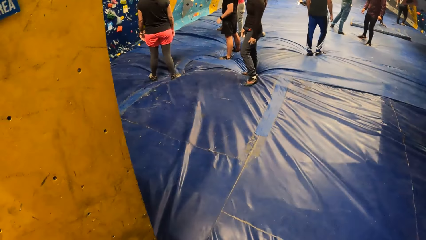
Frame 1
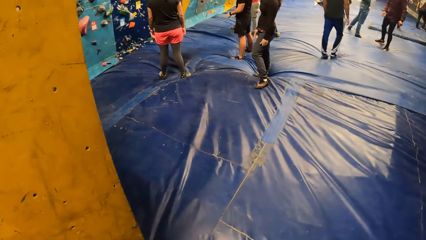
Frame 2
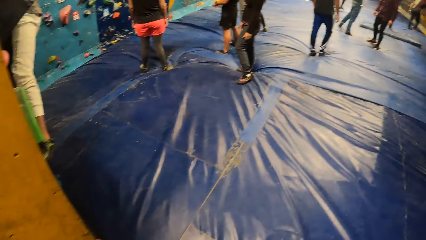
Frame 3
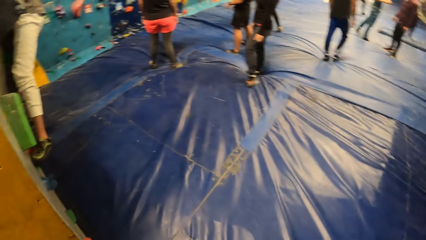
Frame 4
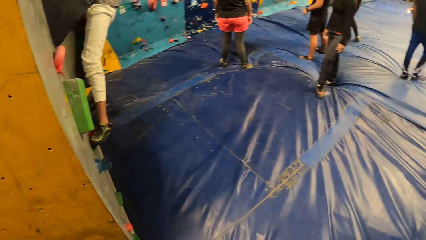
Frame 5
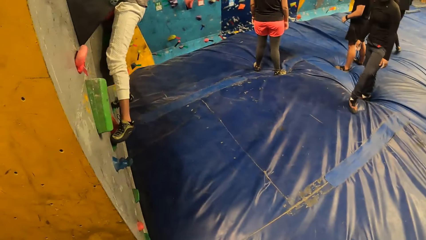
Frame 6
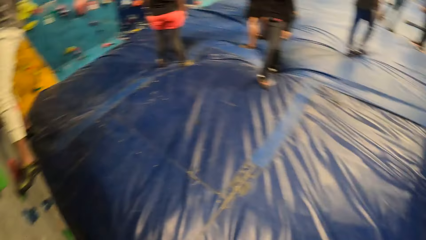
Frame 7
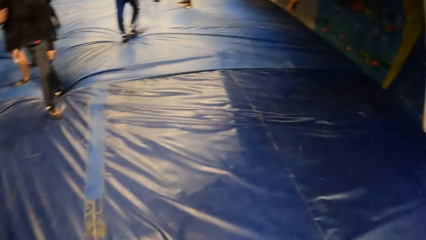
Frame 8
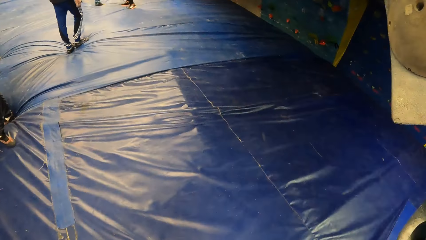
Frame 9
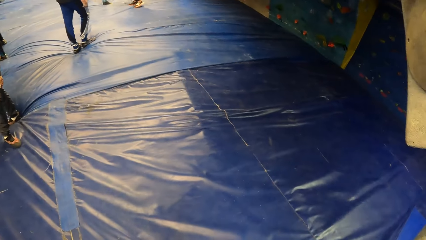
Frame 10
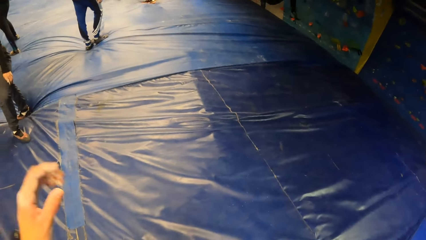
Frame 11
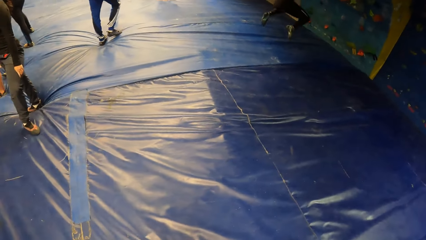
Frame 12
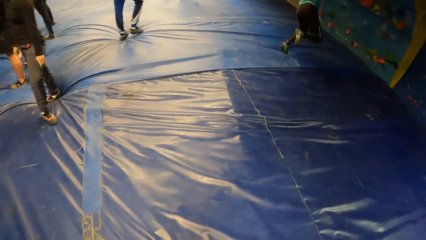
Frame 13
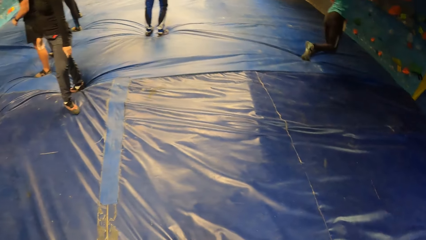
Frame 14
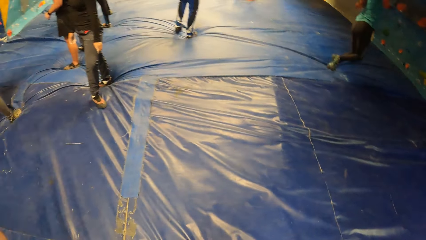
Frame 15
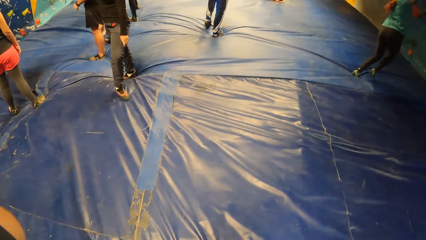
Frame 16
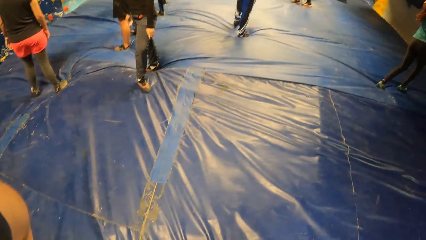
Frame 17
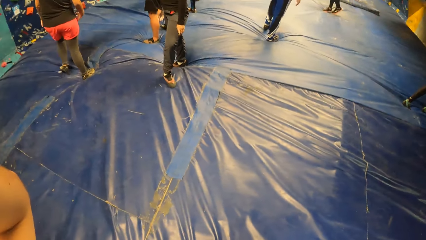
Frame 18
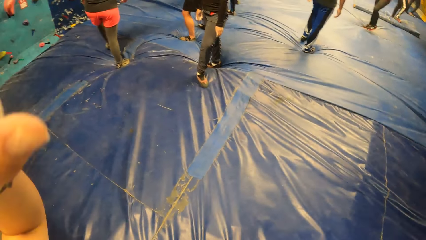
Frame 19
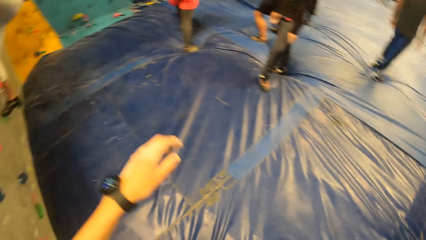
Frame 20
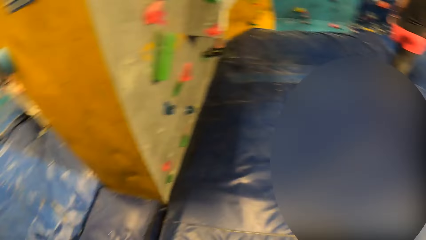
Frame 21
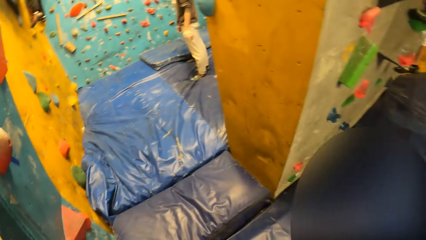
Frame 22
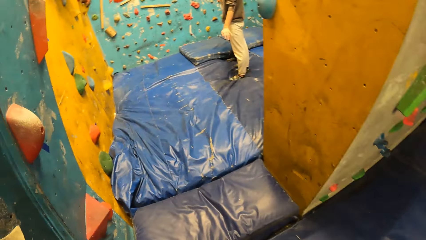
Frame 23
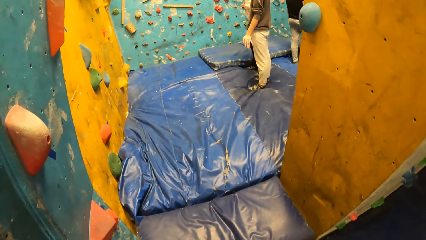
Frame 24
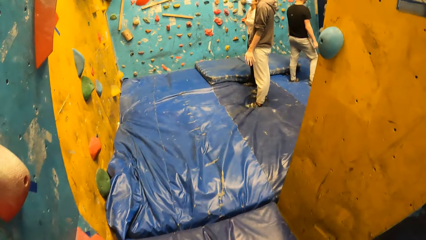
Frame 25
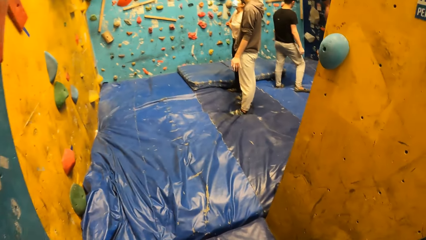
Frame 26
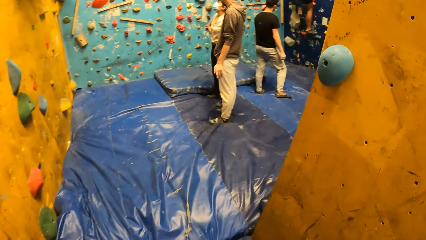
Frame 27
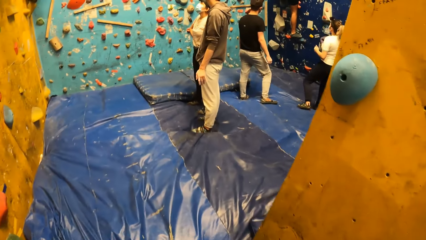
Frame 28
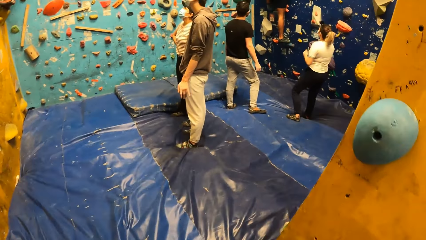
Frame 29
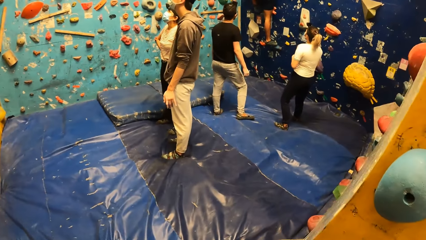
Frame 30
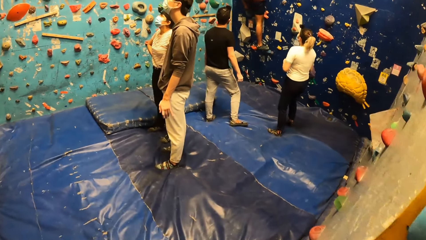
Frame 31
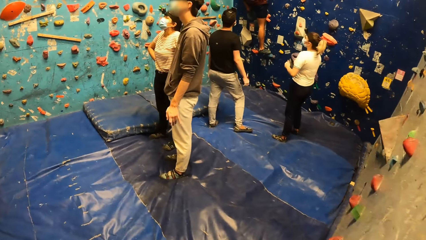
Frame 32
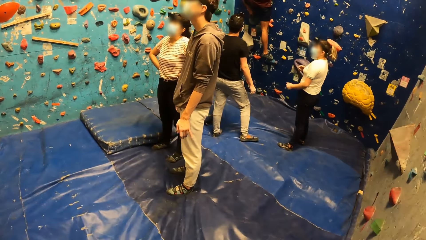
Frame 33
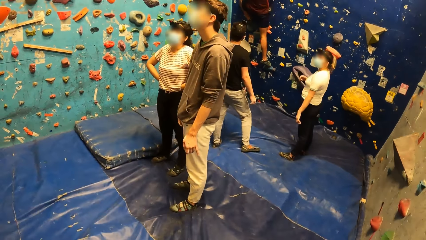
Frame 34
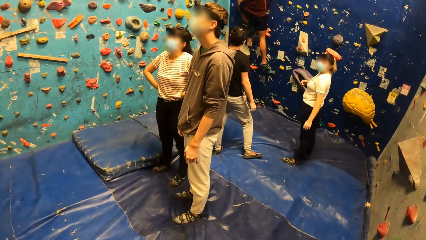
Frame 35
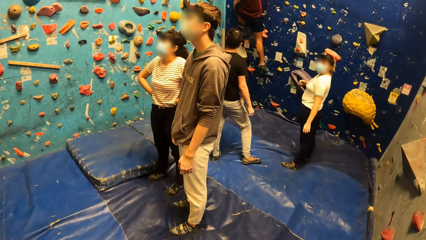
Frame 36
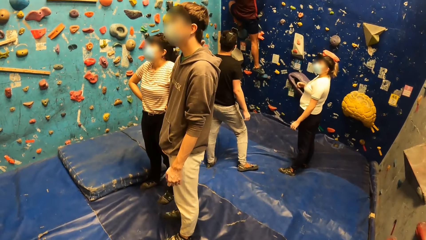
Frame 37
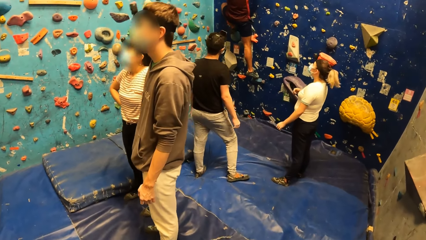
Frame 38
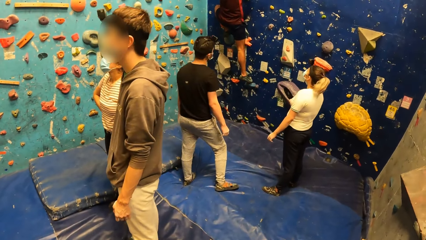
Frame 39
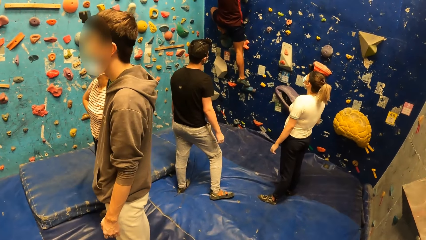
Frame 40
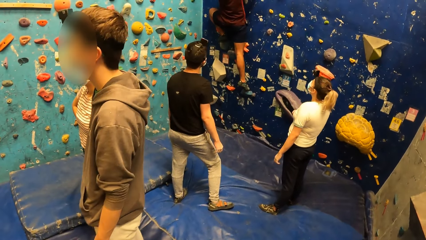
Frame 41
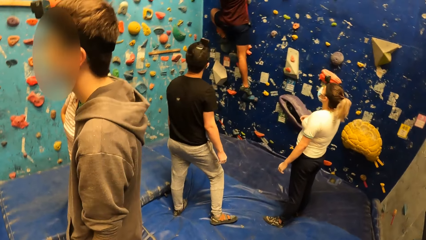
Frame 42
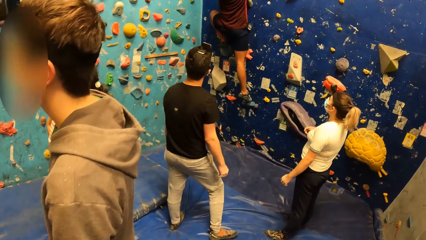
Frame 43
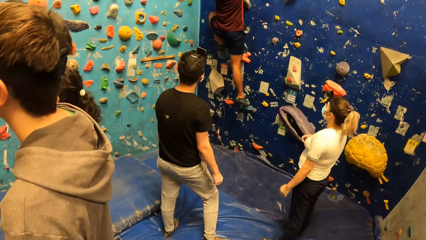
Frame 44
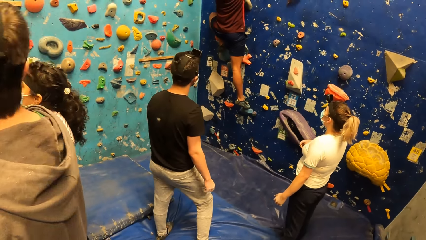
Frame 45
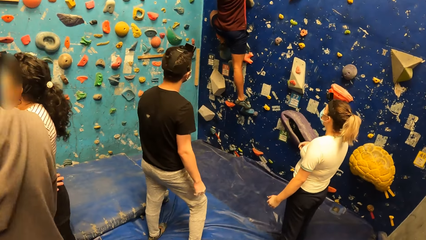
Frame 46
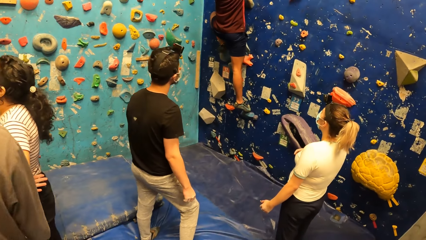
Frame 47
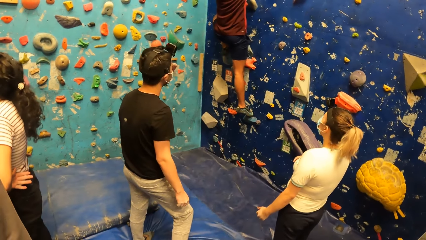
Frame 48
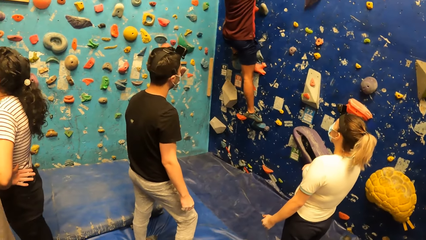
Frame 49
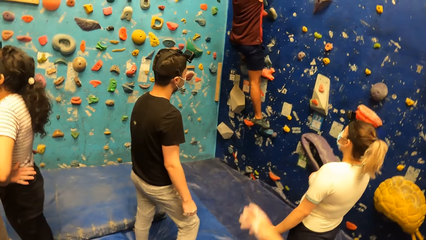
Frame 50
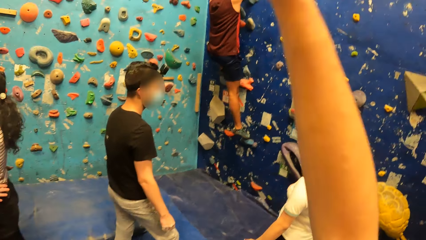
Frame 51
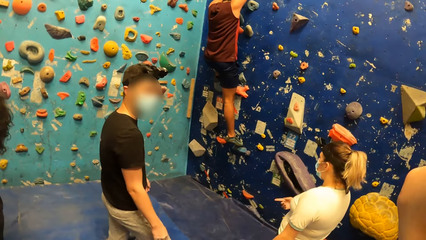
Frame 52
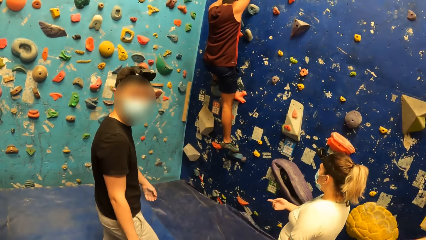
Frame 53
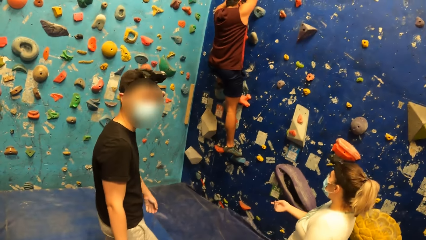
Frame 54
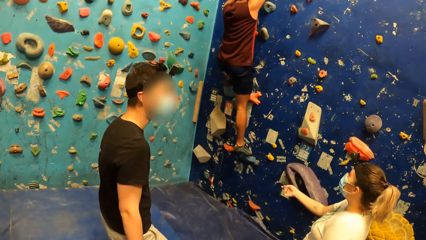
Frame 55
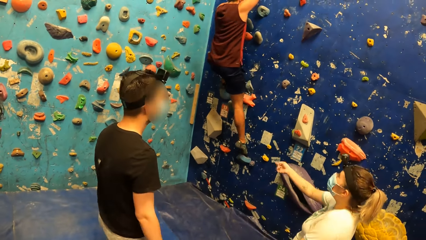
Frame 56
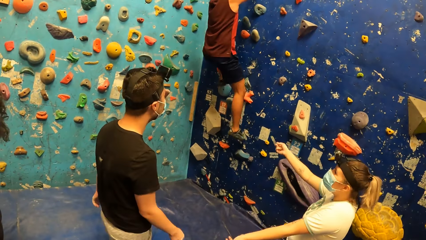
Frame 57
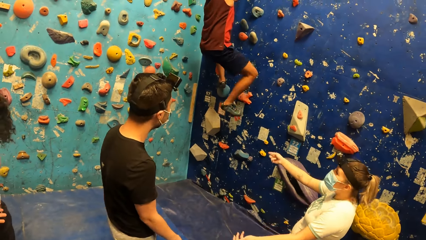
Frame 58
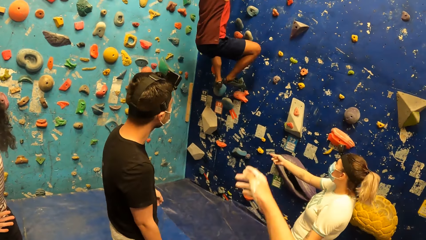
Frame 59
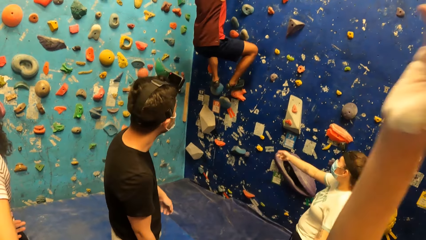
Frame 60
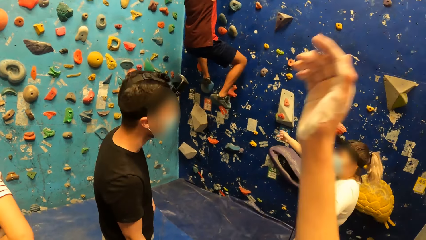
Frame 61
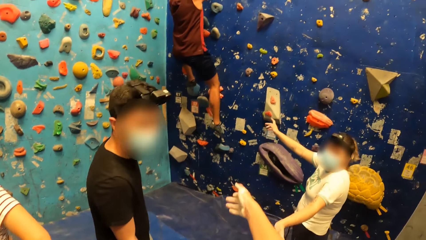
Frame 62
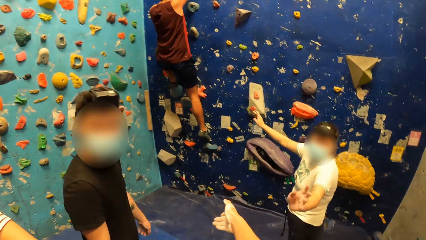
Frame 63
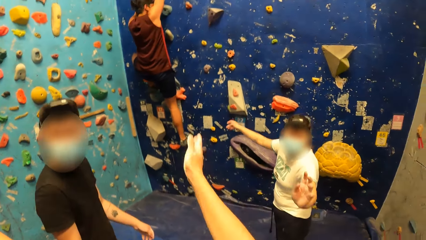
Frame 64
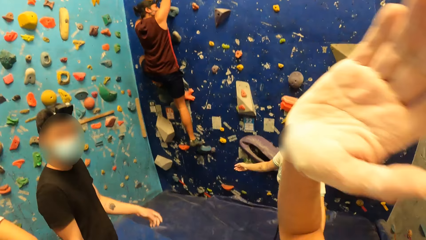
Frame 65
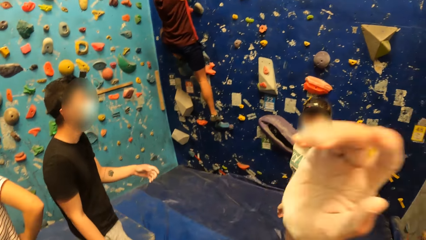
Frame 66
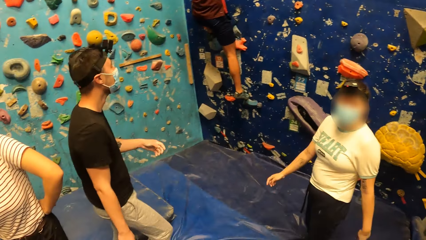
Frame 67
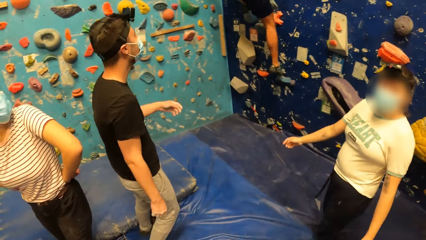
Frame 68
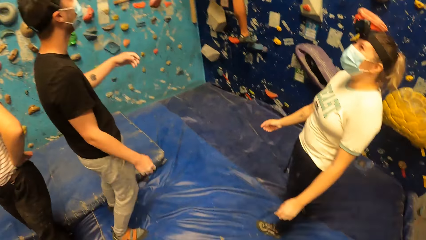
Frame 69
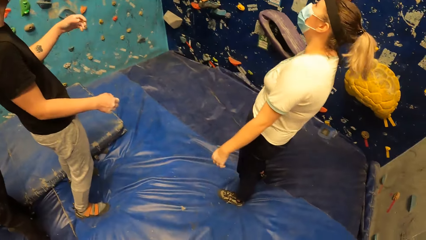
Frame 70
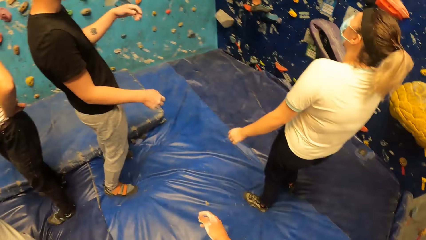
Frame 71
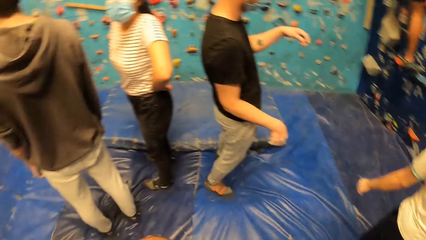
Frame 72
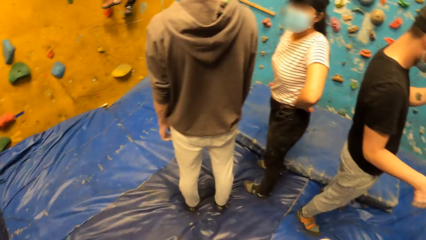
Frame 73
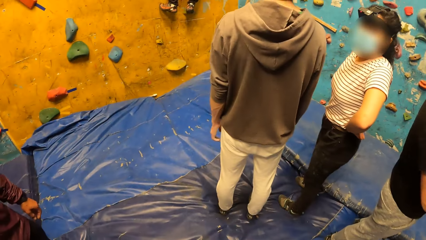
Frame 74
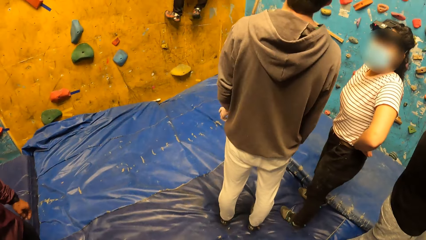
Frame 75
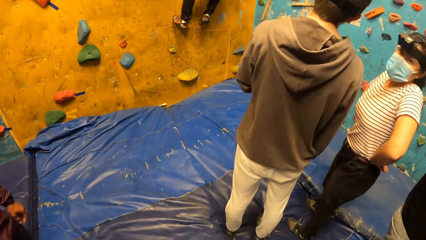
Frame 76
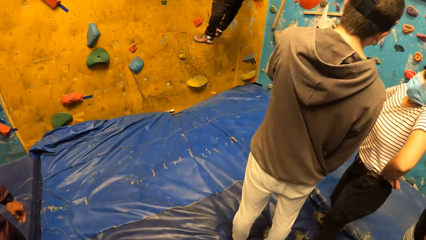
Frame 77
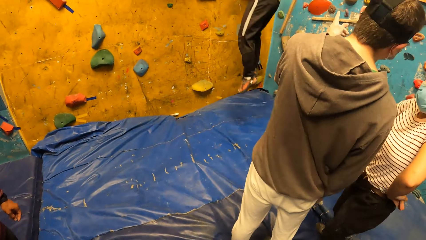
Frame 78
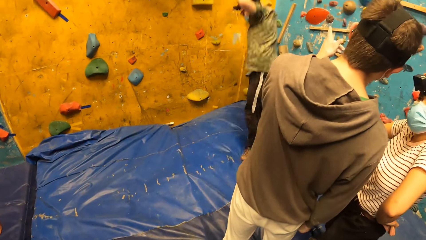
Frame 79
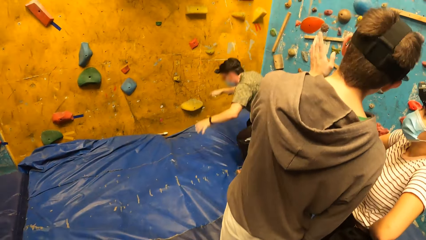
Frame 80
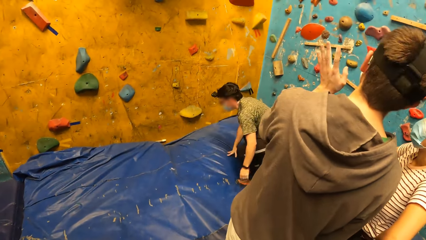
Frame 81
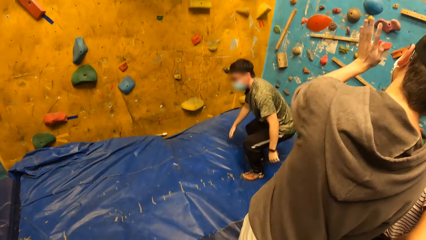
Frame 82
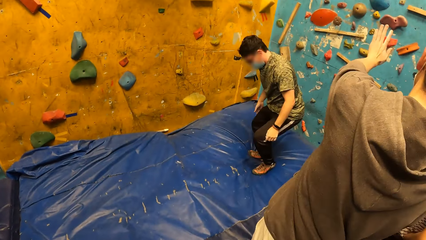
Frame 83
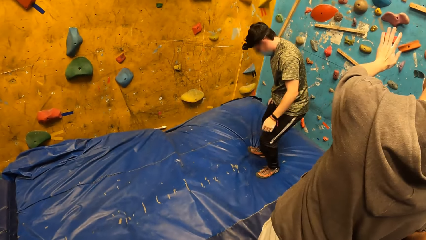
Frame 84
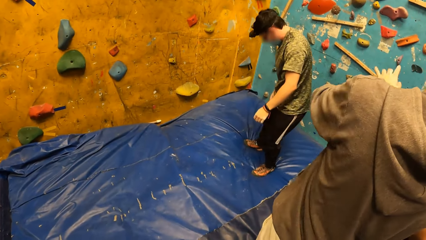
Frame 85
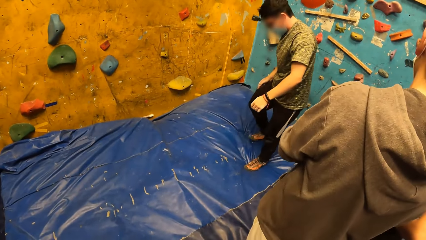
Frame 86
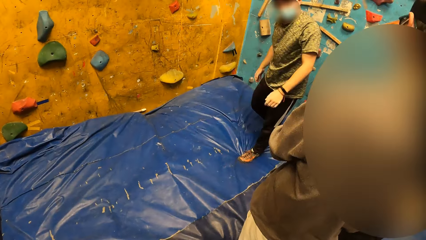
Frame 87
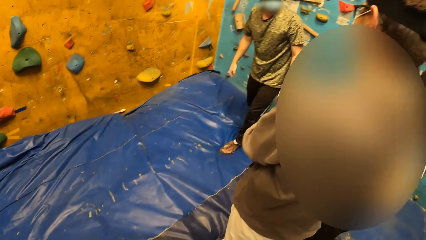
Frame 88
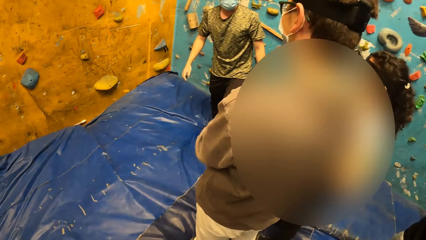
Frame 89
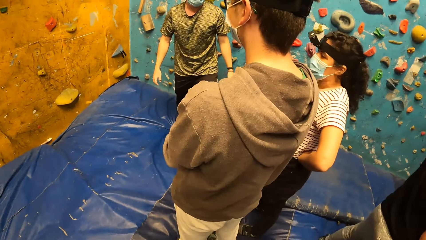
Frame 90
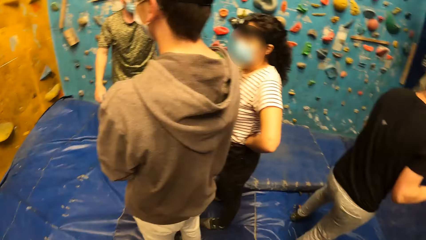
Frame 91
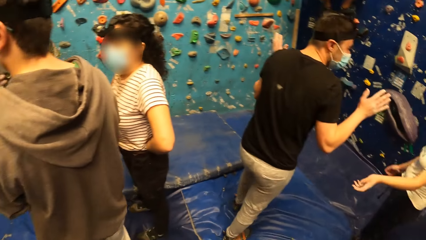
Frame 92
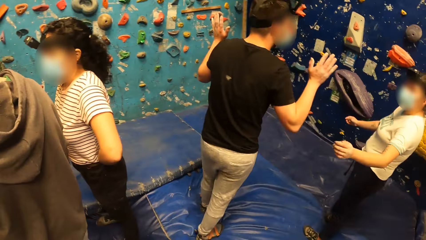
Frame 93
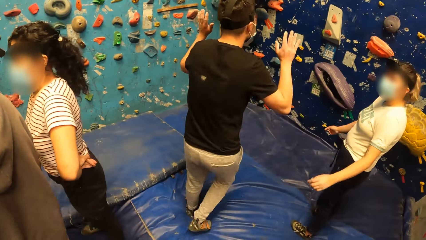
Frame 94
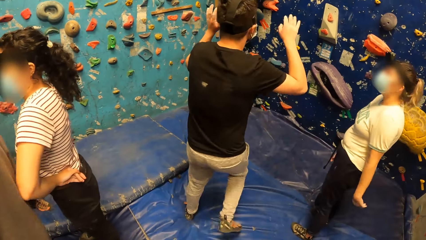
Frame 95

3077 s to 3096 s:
The camera wearer looks around and raises the hand. He touches his face with his left hand. He lowers the hand, turns around and walks around. The man climbs the wall. The camera wearer looks around and raises the hand. He raises the hand again. He points with a finger to the wall and raises the hand. He turns around. The other man jumps down from the wall. The camera wearer looks around.
